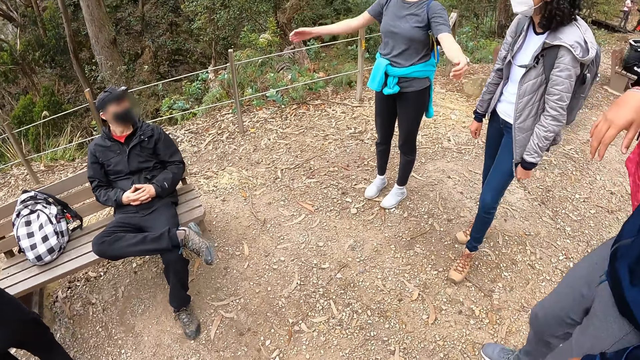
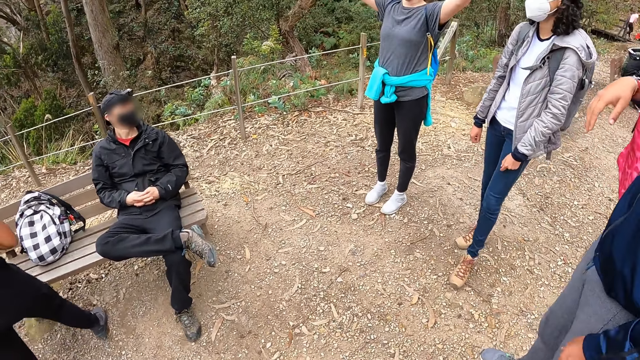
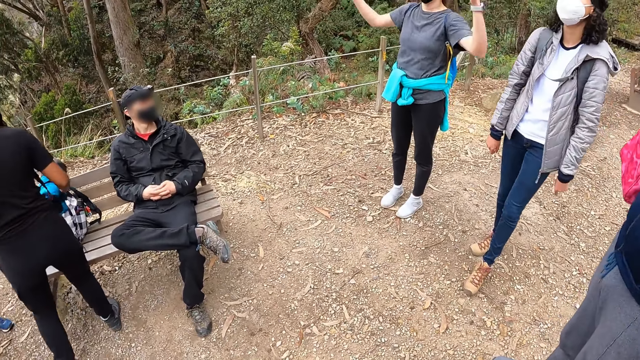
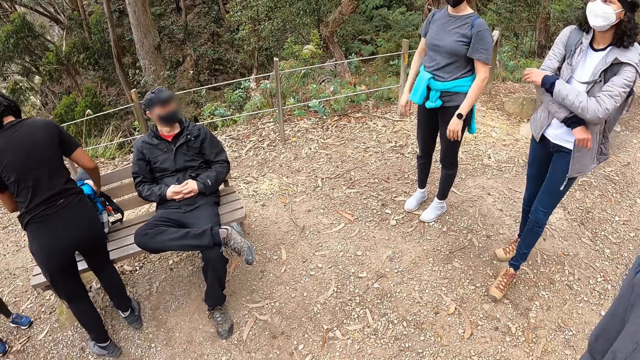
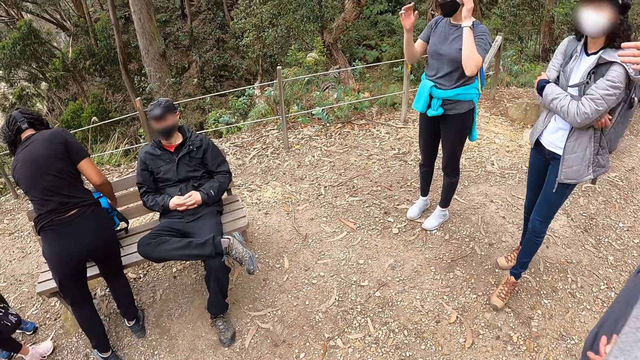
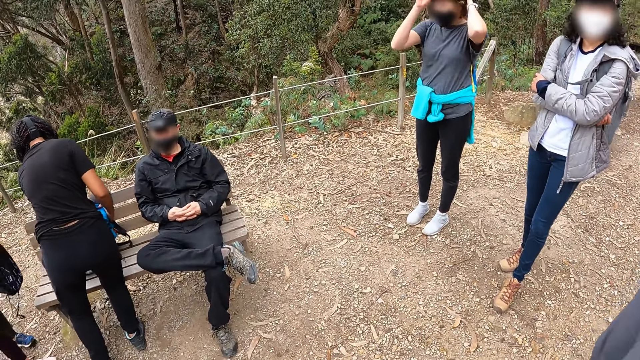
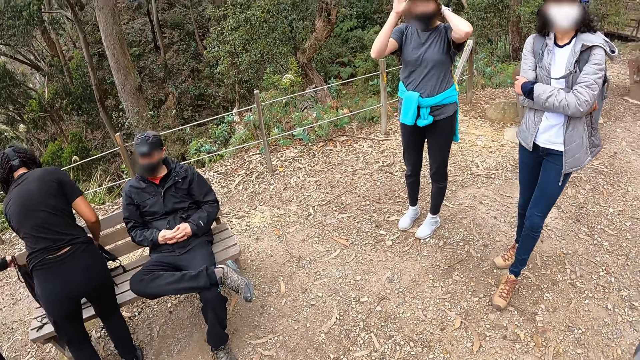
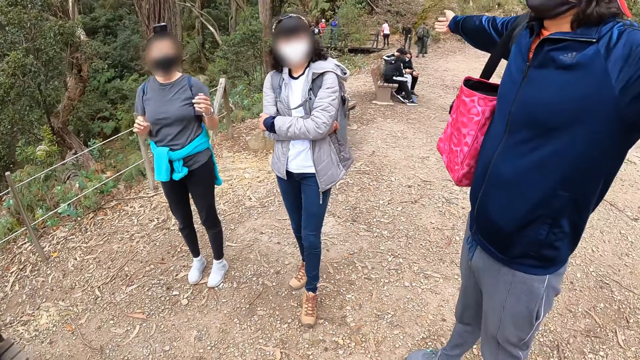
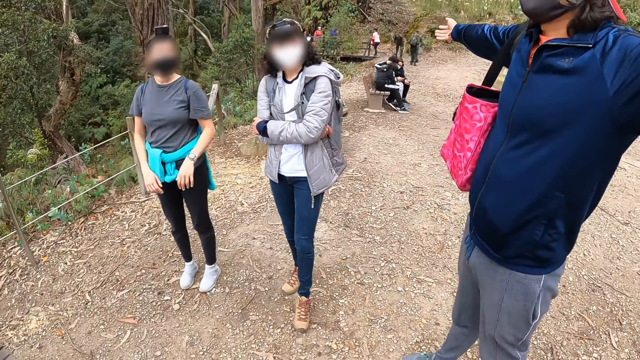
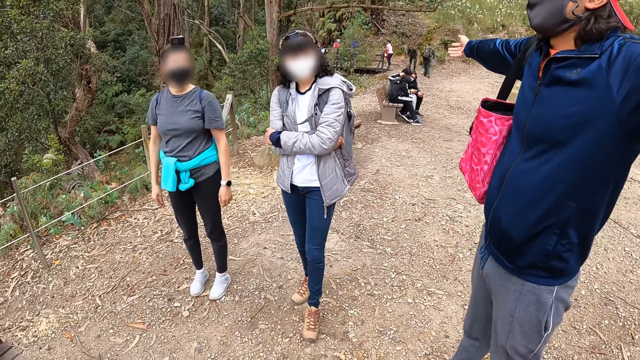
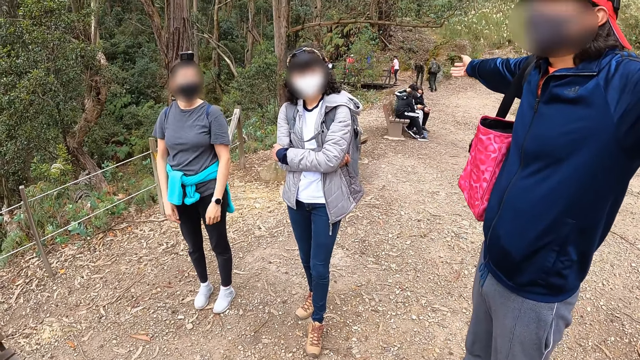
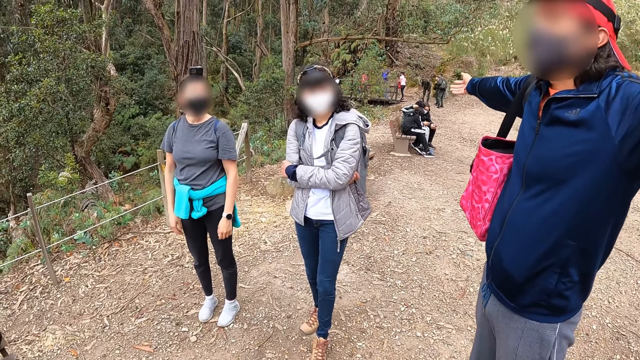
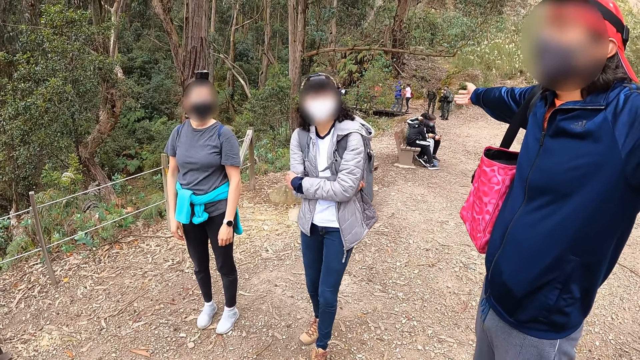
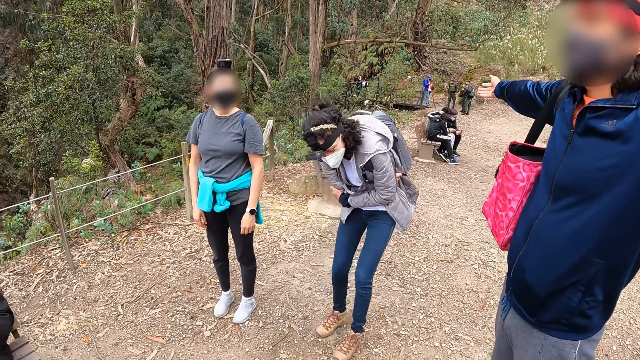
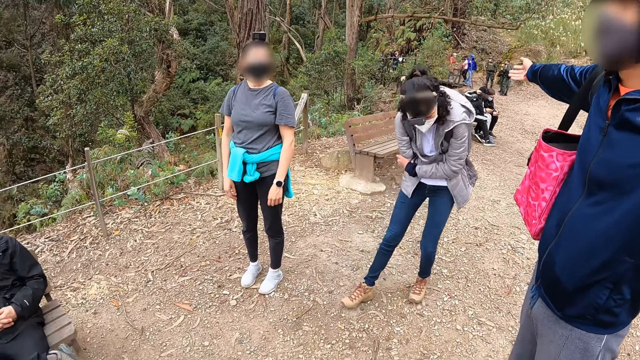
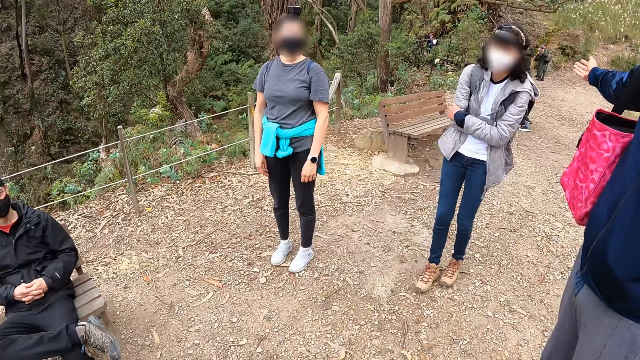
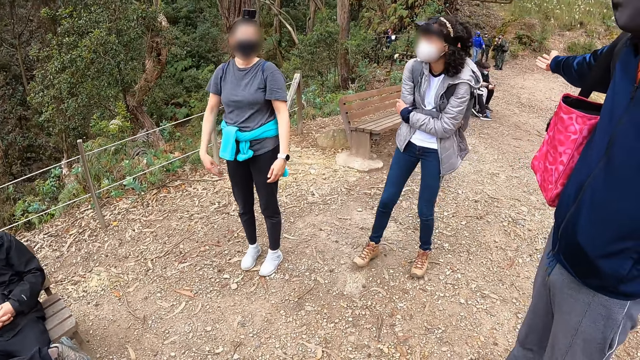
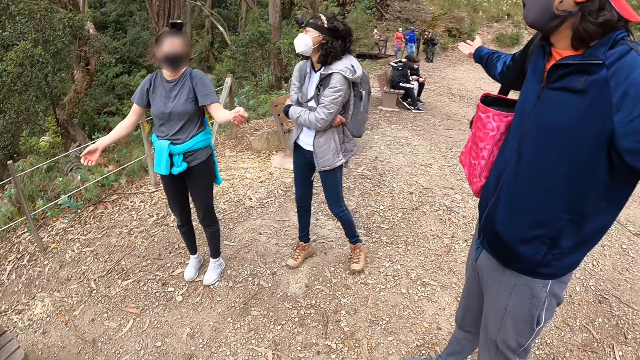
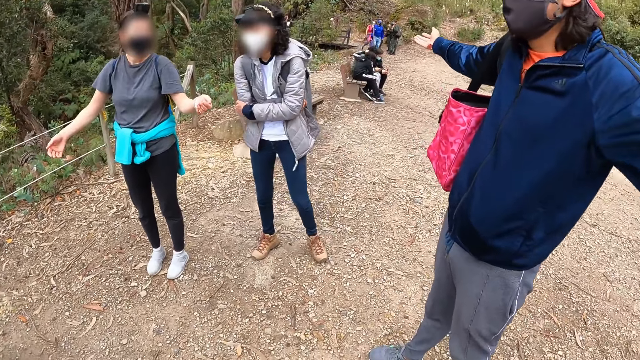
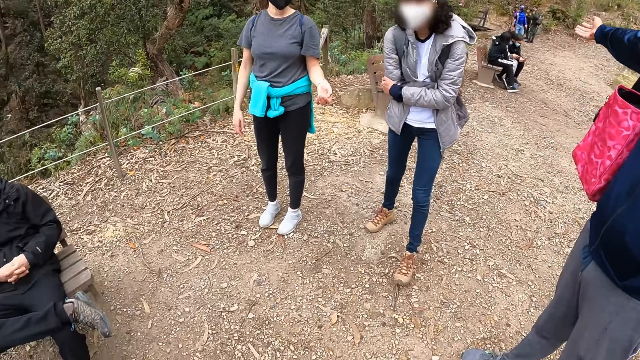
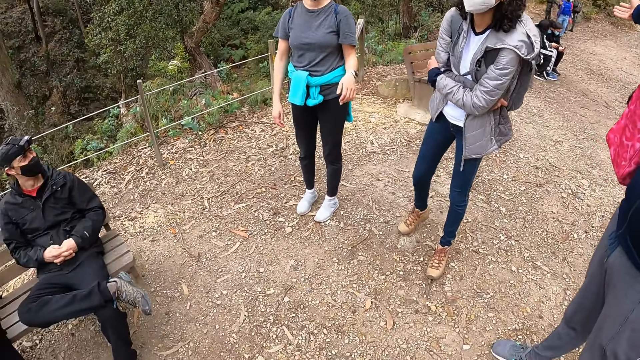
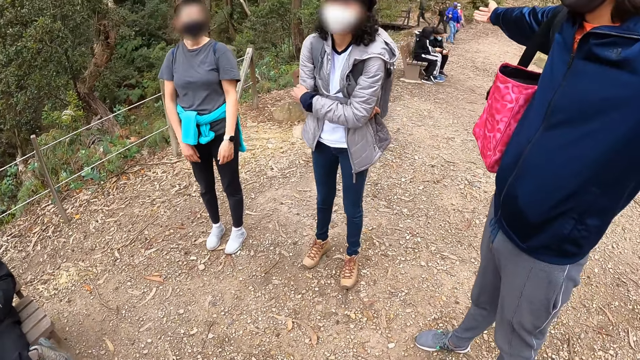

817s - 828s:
A lady lifts her hands. Another lady puts the jacket on the bag. A third lady crosses her hands. The camera wearer moves her hands. A woman opens the bag on the bench with her left hand. The first lady touches her hair. Another woman adjusts her camera with both hands. A third woman drops a bag on the bench with her left hand. A man spreads his hands. The third lady bends.

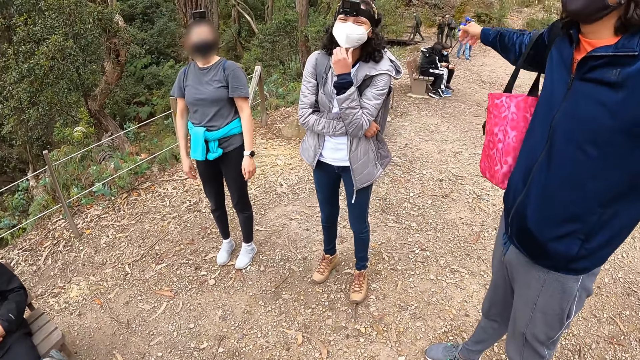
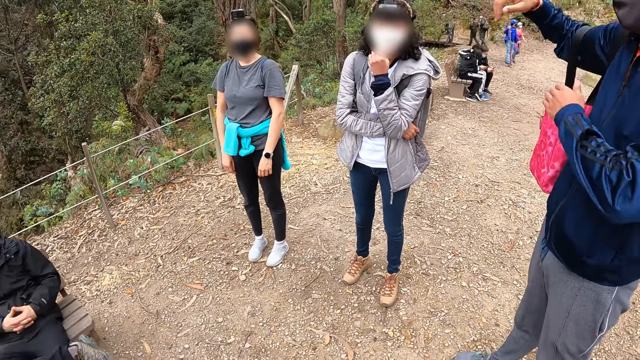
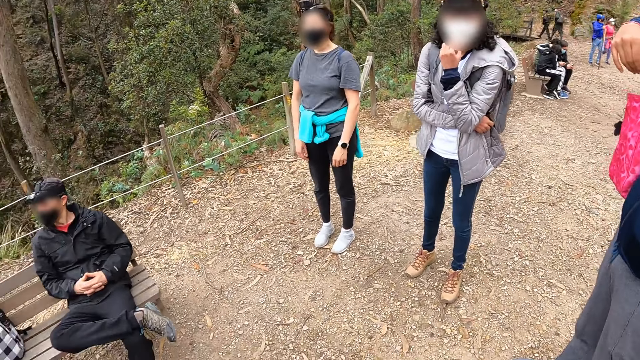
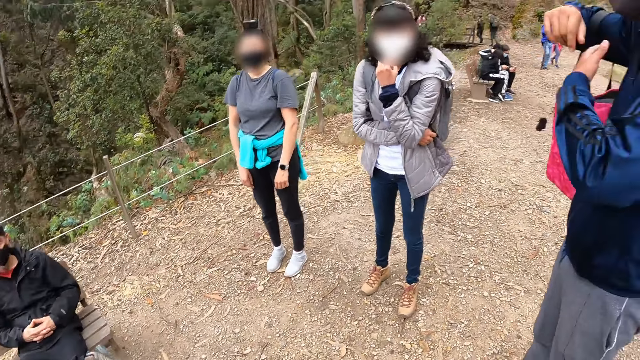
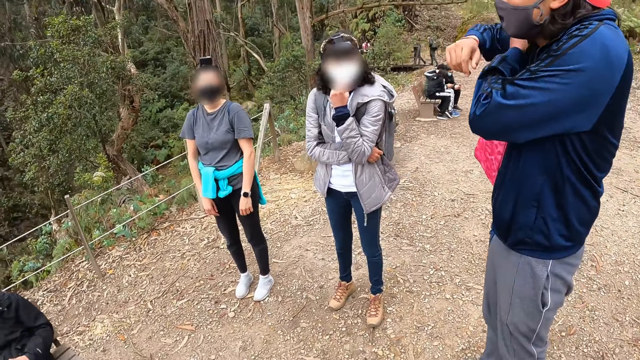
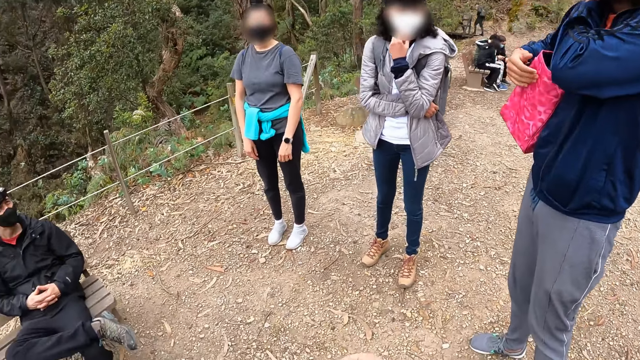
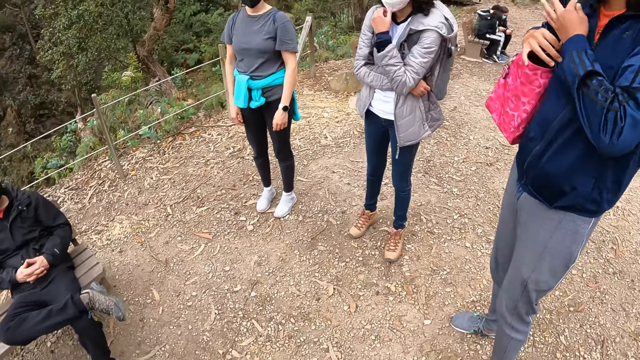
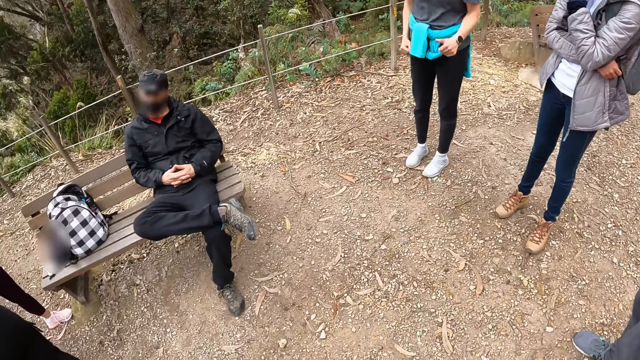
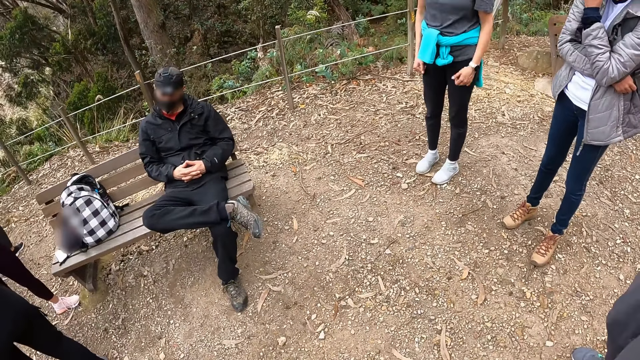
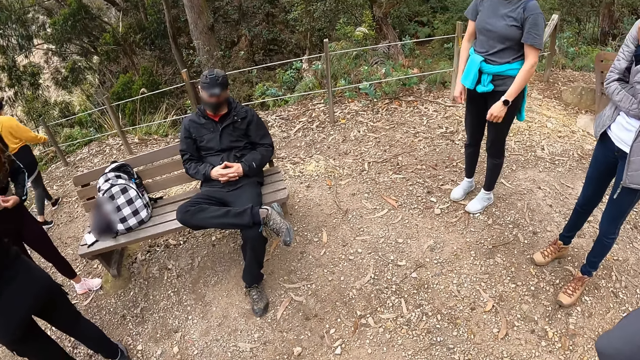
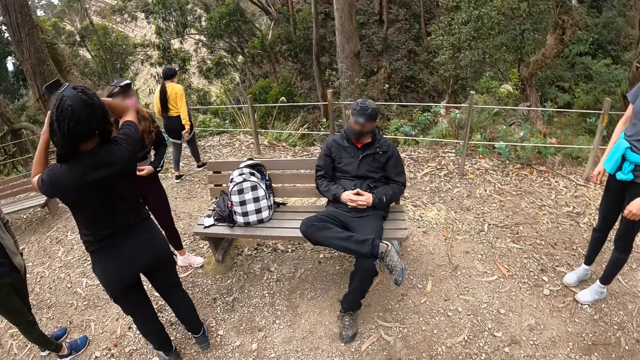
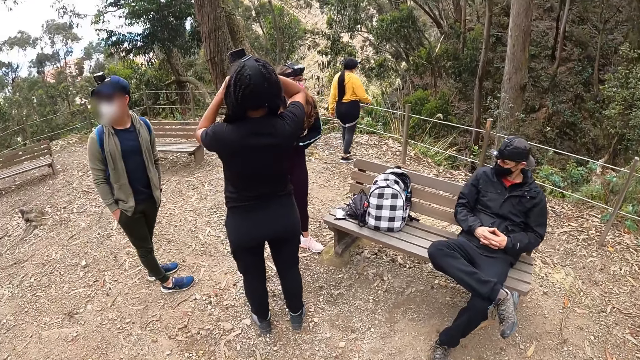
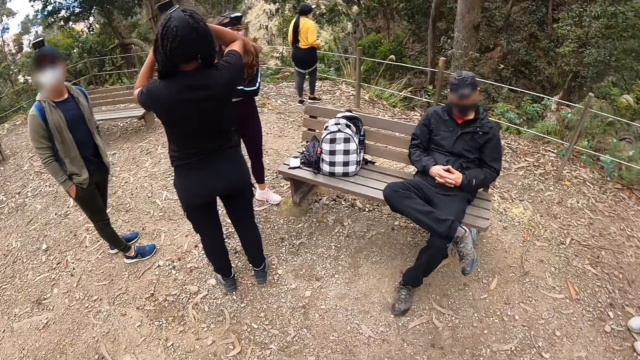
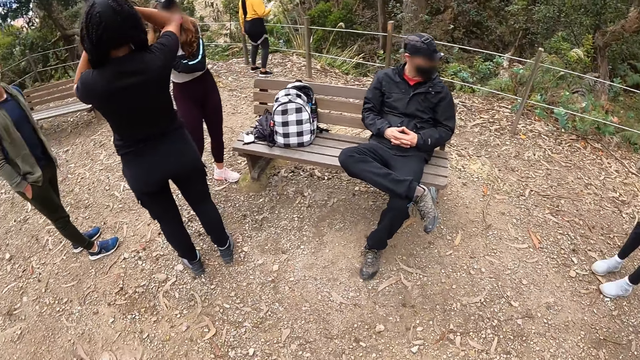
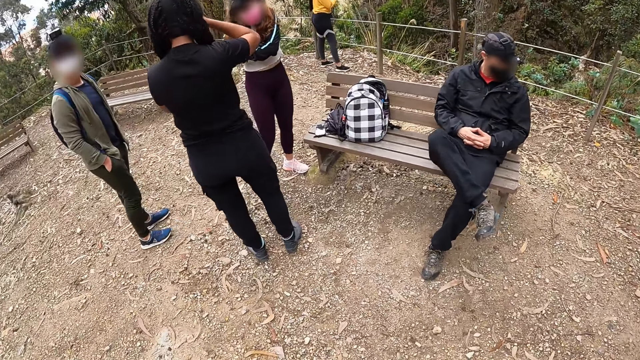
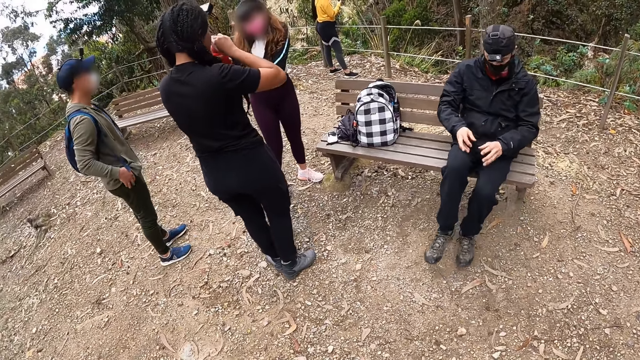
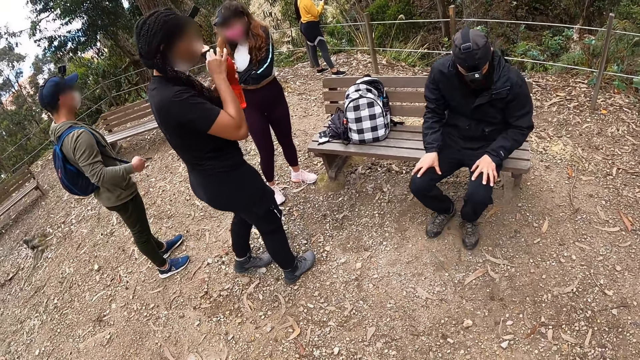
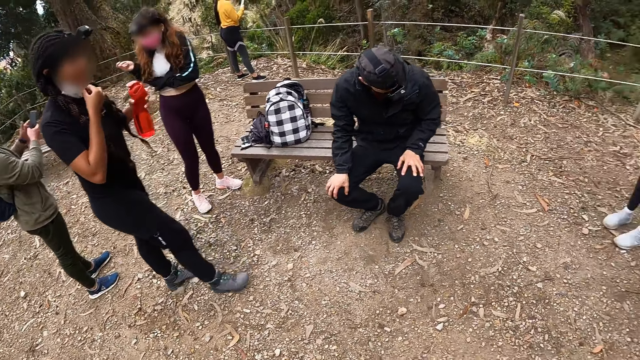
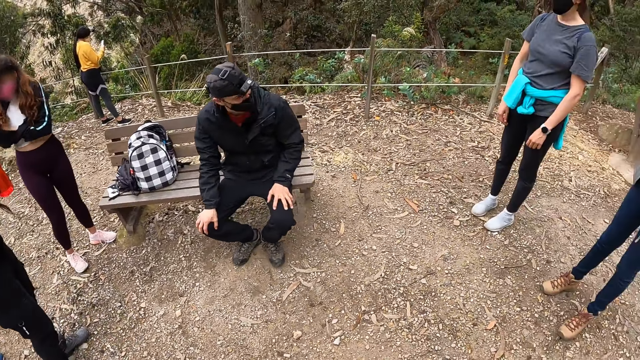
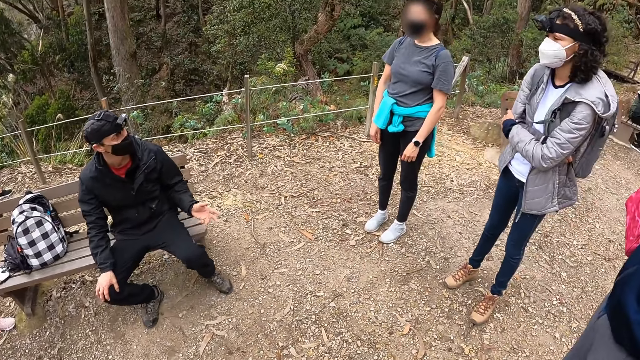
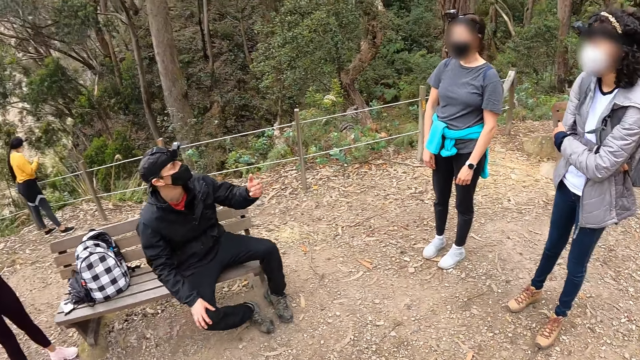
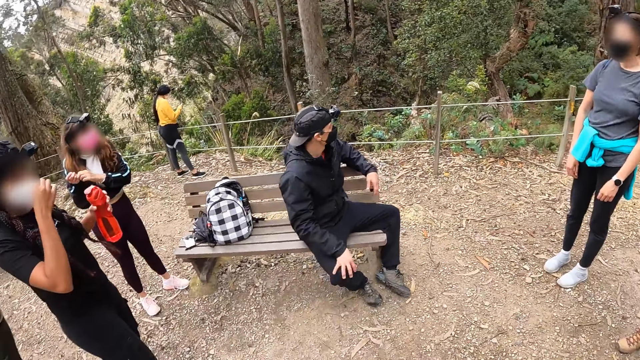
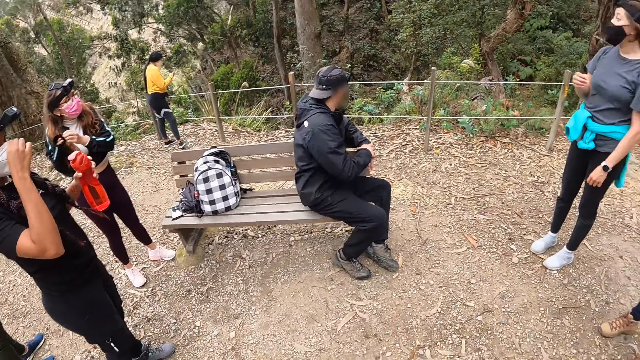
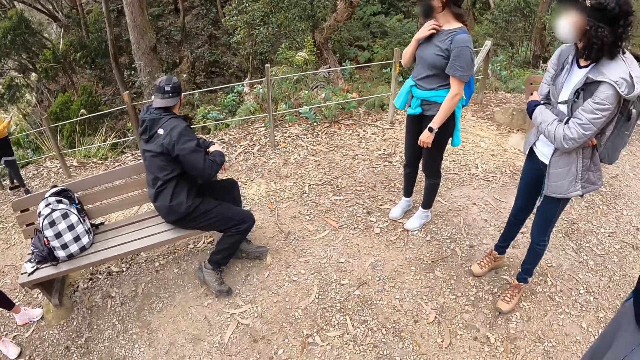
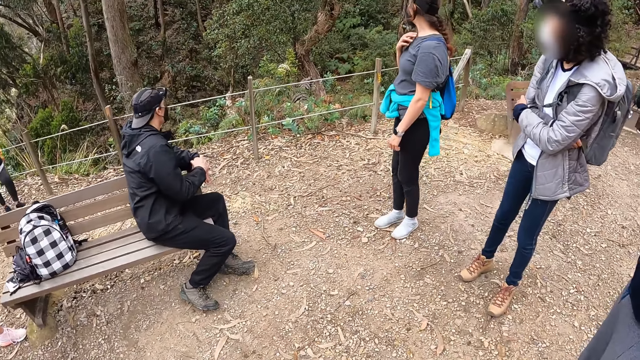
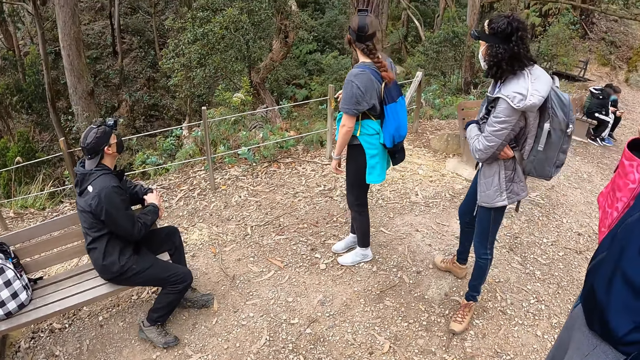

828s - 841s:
The camera wearer looks around and lifts the hand up.
